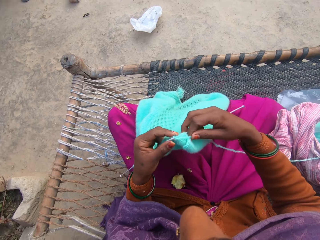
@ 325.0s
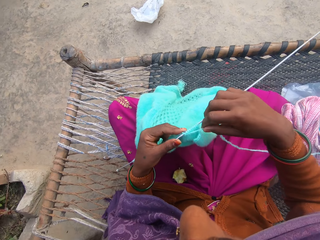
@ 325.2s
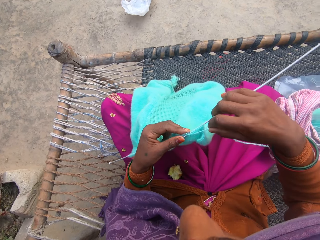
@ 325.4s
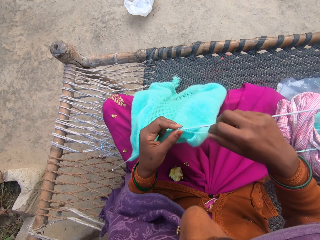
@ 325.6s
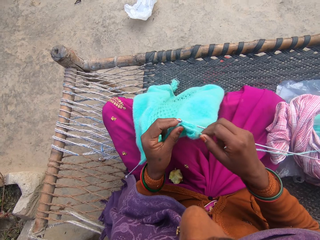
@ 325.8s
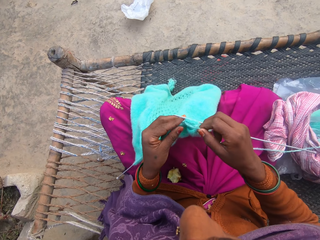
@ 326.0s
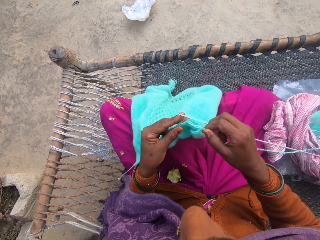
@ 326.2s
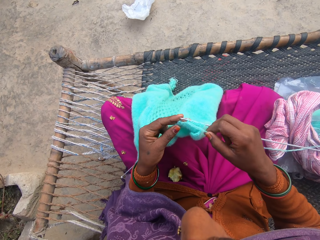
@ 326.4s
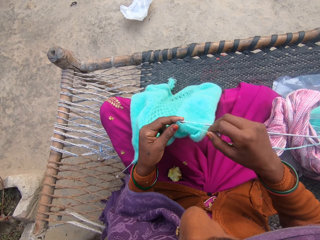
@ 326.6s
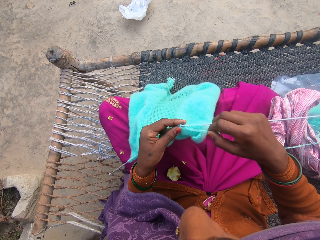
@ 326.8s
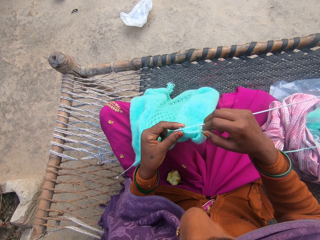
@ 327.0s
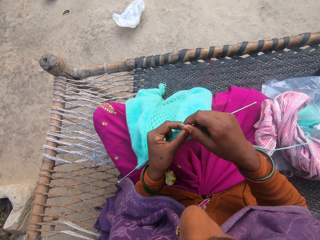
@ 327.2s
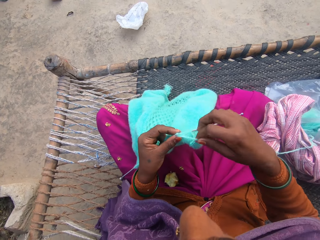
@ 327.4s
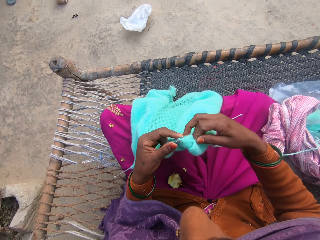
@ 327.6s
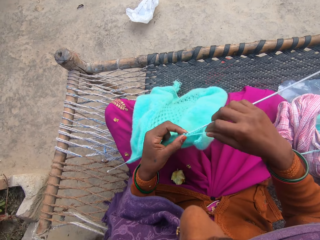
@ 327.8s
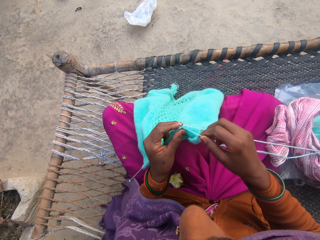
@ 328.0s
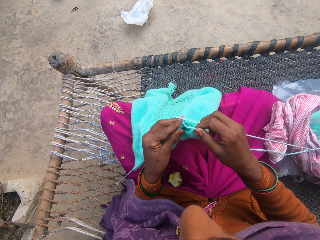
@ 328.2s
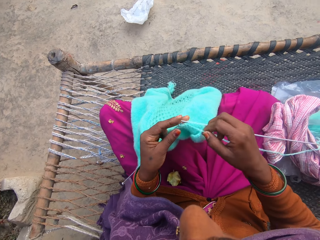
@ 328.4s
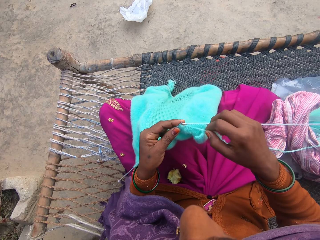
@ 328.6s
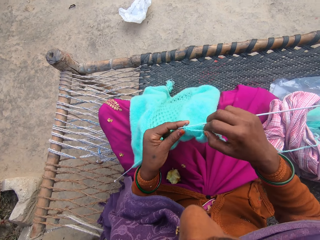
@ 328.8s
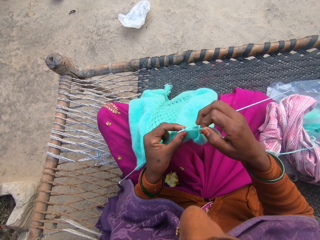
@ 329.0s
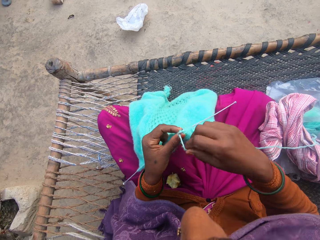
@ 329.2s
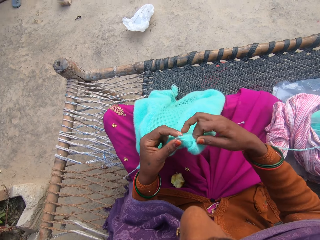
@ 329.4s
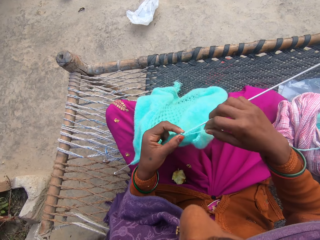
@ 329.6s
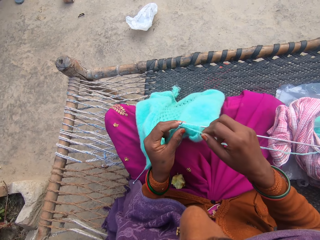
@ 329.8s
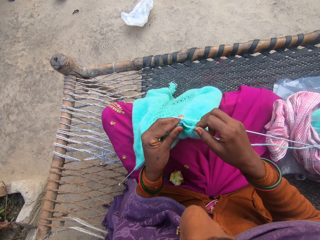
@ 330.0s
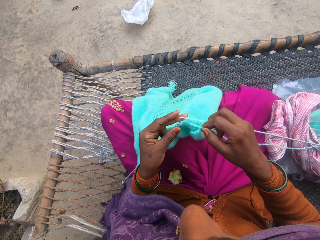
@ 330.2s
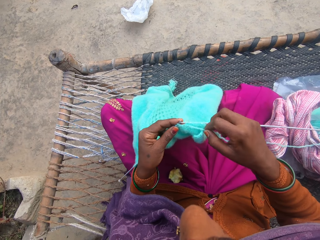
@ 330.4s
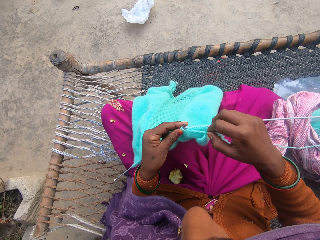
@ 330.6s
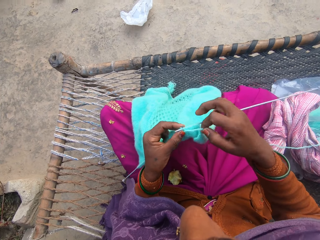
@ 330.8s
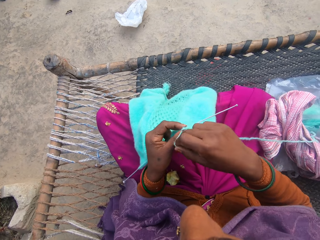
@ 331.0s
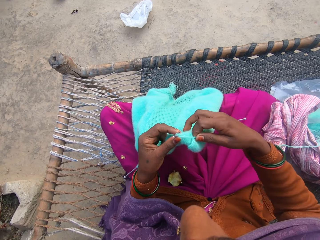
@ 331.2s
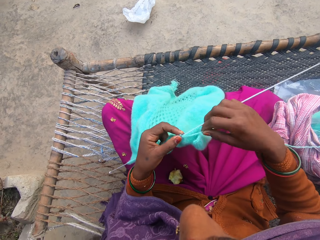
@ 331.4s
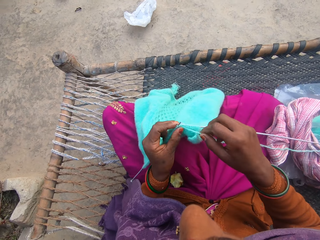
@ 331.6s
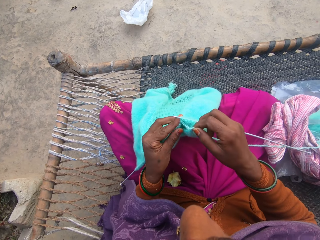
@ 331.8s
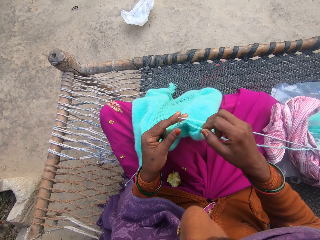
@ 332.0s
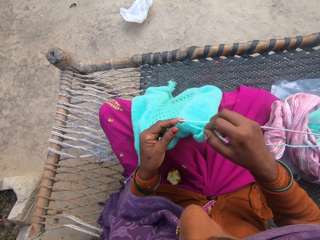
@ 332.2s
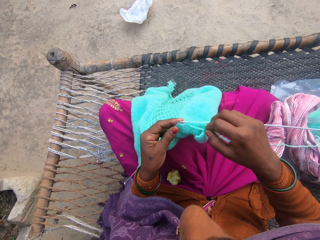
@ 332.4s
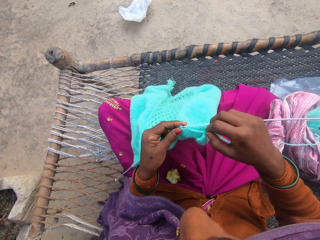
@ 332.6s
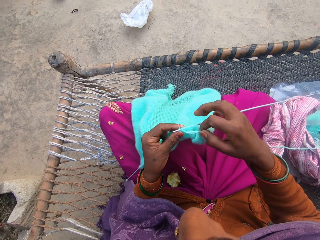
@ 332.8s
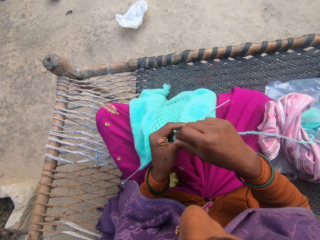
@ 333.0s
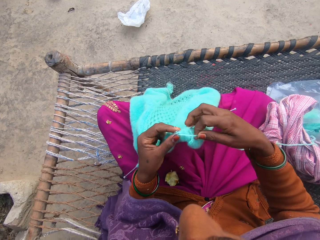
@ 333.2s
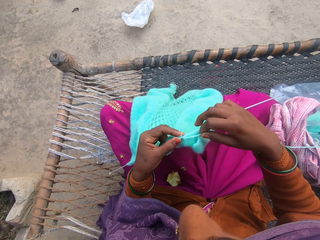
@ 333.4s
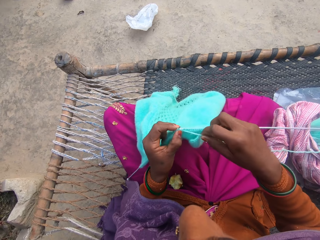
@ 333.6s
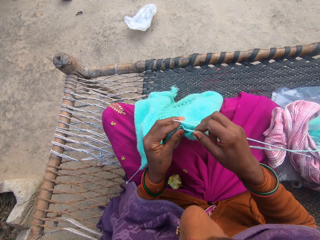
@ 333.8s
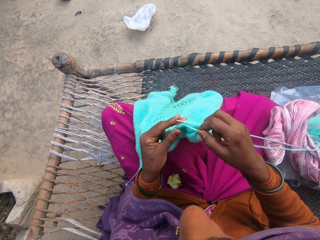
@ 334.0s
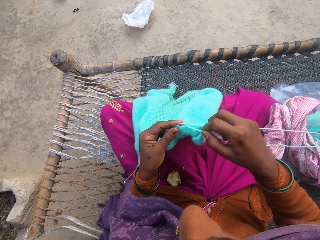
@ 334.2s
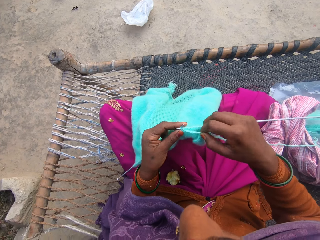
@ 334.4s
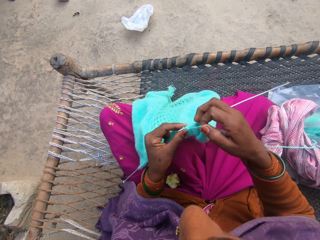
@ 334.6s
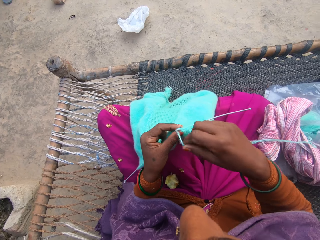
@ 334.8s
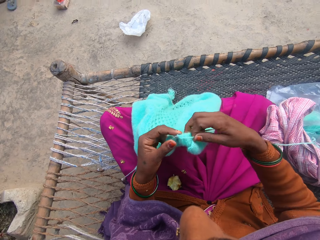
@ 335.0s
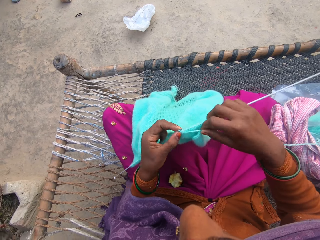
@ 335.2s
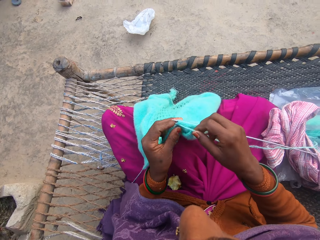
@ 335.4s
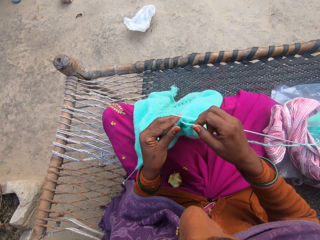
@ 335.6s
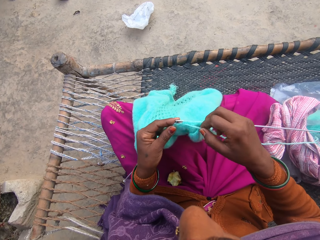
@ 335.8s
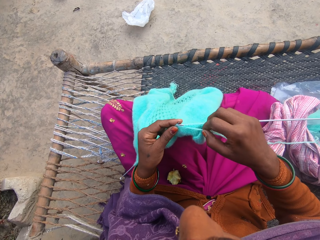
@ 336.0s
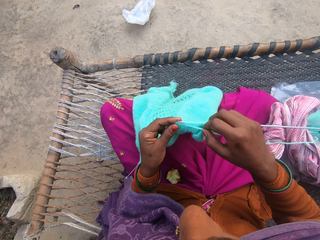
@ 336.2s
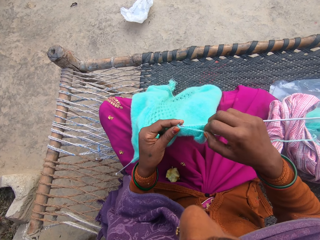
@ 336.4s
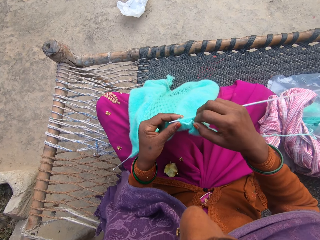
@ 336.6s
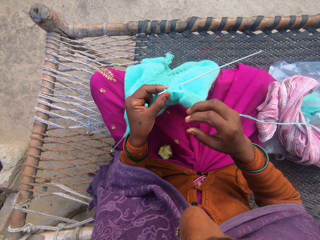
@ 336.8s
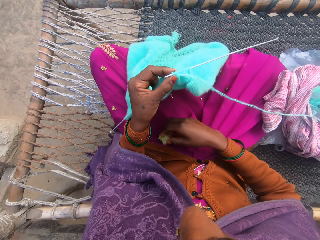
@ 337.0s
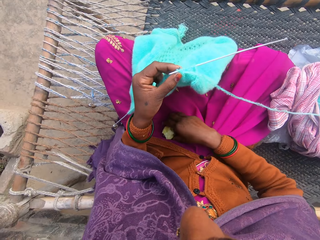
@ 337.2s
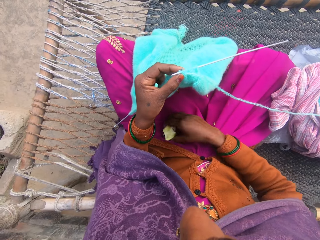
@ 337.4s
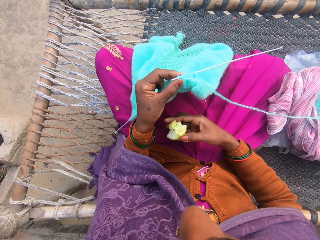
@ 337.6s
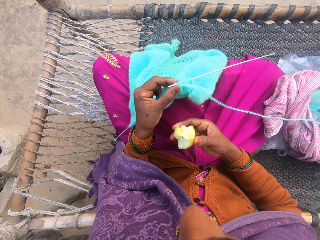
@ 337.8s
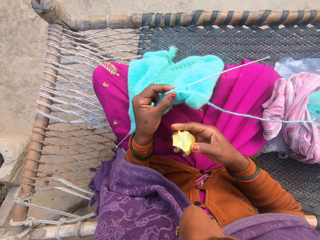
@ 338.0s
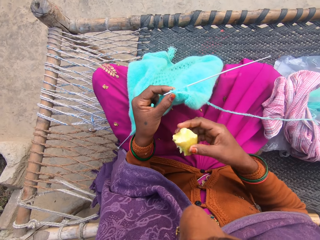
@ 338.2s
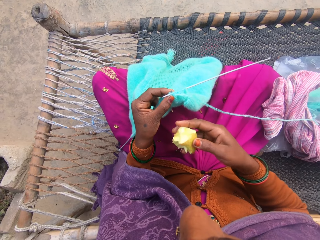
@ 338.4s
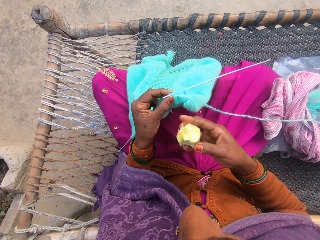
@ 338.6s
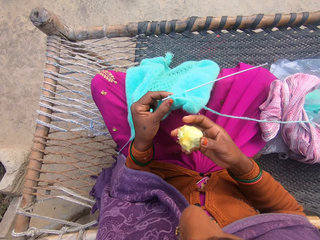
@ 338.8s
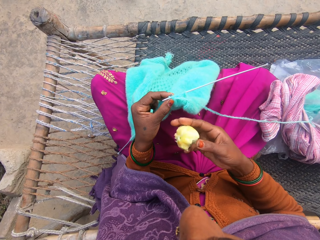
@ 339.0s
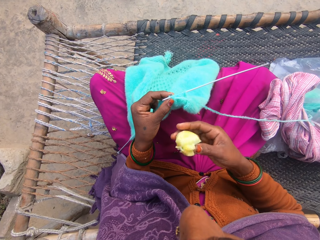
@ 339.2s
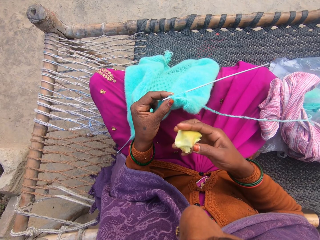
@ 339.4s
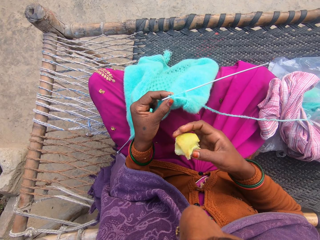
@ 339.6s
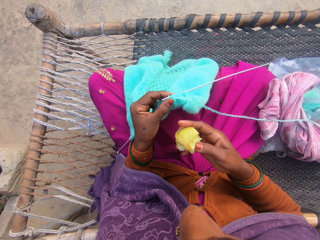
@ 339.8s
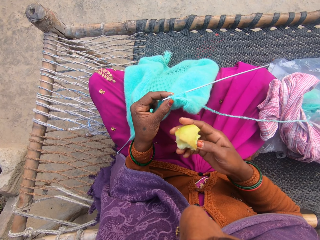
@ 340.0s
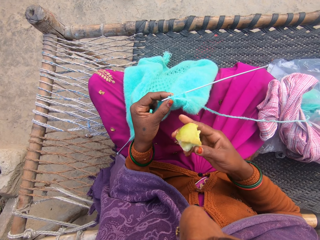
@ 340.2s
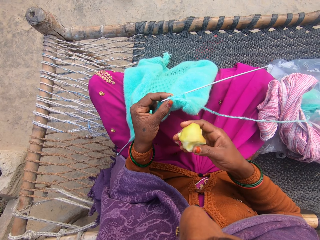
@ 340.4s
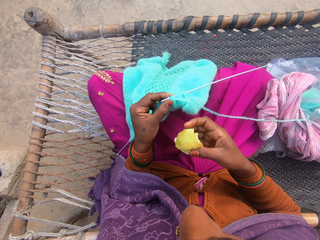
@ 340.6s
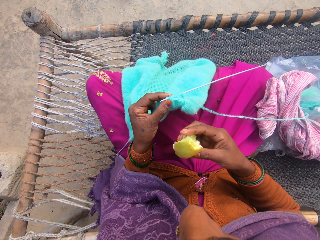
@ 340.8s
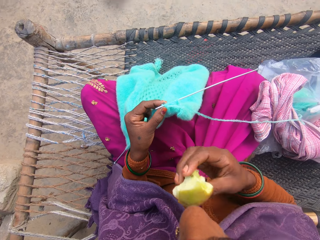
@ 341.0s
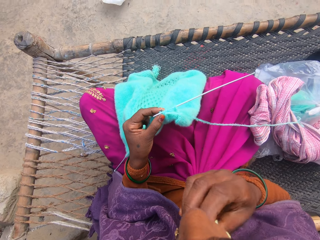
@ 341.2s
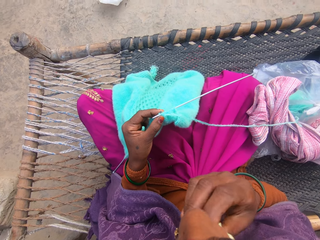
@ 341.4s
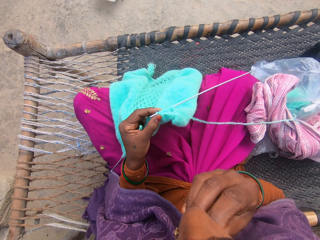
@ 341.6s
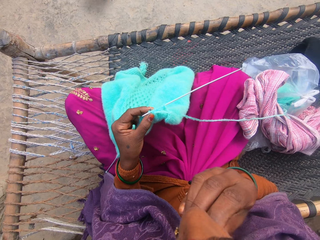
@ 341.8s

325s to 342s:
The camera wearer rolls the knitting thread on the knitting needle. She knits the knitting garment with the knitting needle and thread from a yarn on the charpoy. She rolls the knitting thread on the knitting needle and knits the knitting garment with the knitting needle. She rolls the knitting thread on the knitting needle and knits the knitting garment with the knitting needle. She rolls the knitting thread on the knitting needle and knits the knitting garment with the knitting needle. She rolls the knitting thread on the knitting needle and knits the knitting garment with the knitting needle. She rolls the knitting thread on the knitting needle. She picks the apple from her thighs. She holds the apple with her right hand. She bites the apple.

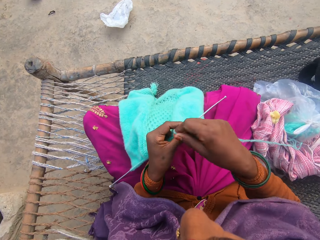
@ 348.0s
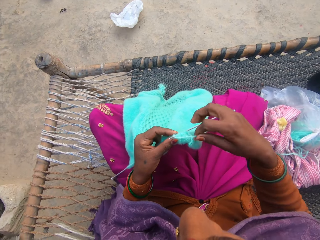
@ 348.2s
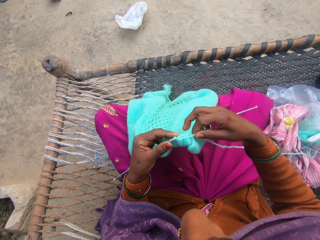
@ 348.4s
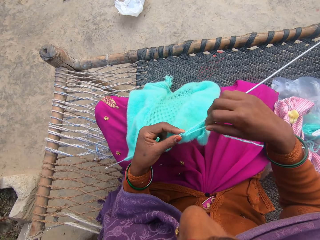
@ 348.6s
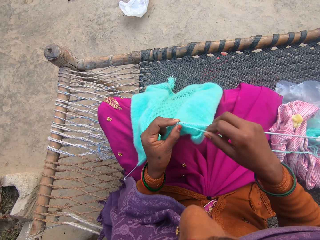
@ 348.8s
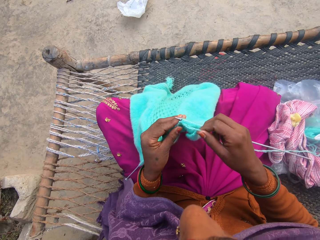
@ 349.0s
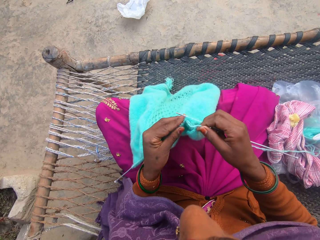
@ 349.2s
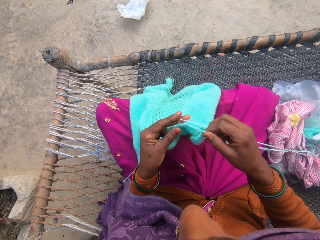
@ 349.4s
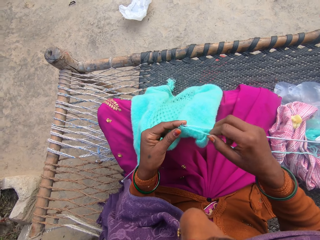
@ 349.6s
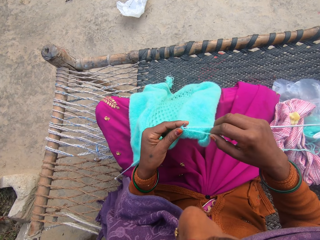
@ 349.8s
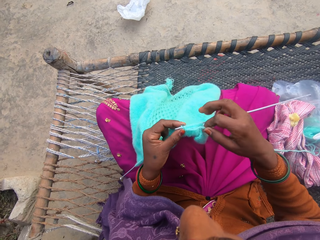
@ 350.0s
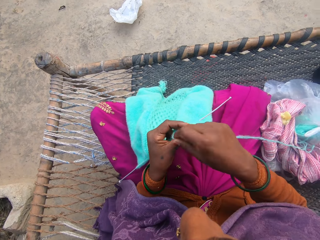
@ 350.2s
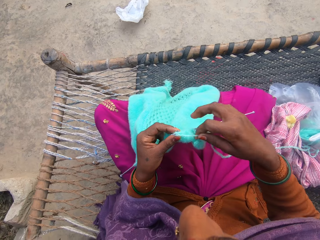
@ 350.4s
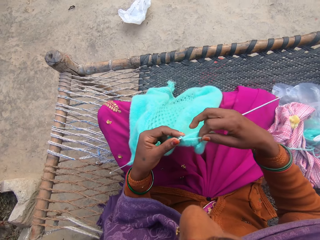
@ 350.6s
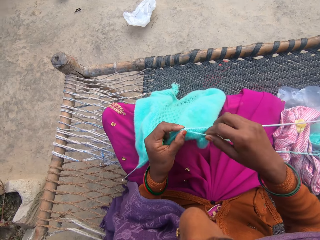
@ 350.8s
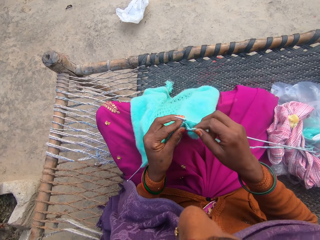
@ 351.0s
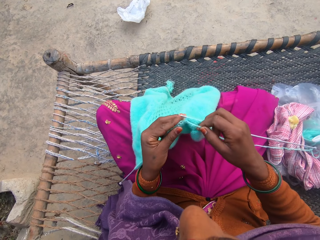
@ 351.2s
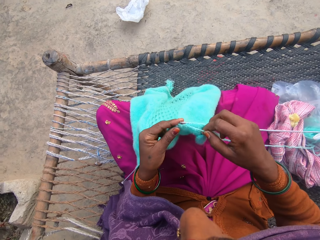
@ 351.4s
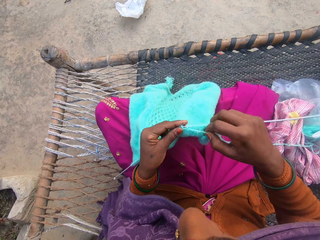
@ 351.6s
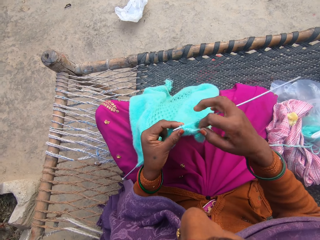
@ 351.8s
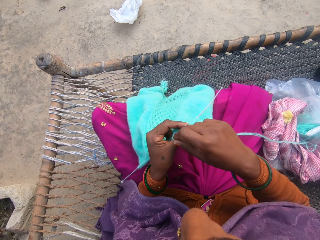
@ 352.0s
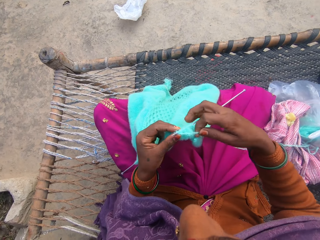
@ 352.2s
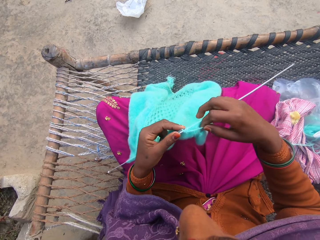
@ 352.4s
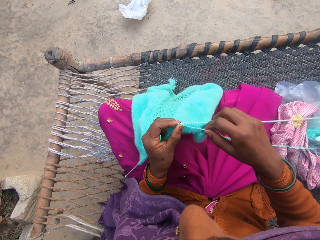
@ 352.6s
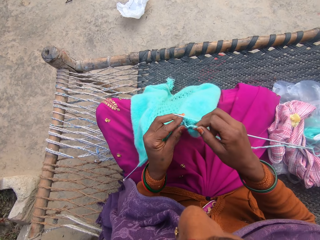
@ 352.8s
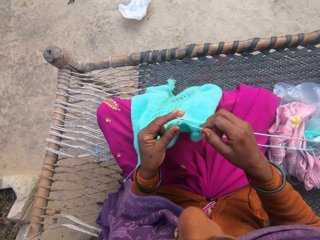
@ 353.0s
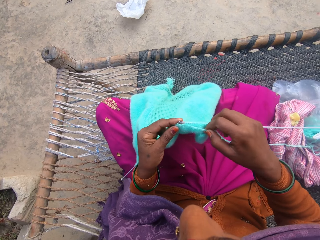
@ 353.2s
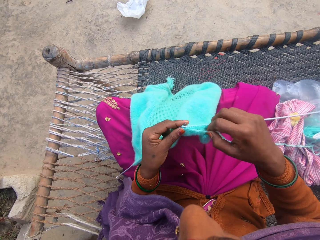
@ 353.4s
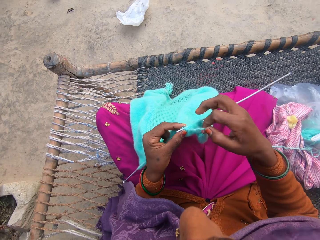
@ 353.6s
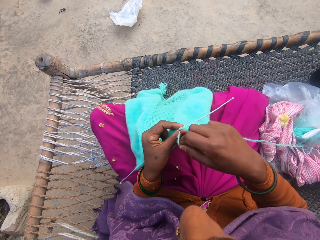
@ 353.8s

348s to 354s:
The camera wearer rolls the knitting thread on the knitting needle. They knit the knitting garment with the knitting needle and thread from a yarn on the charpoy. They roll the knitting thread on the knitting needle. They knit the knitting garment with the knitting needle. They roll the knitting thread on the knitting needle. They knit the knitting garment with the knitting needle.
